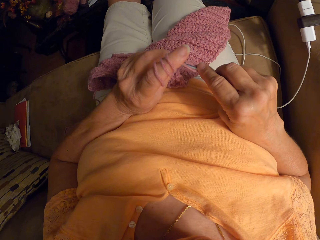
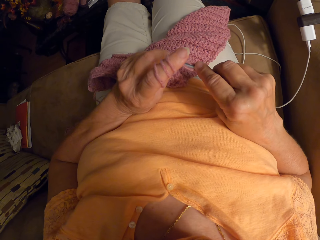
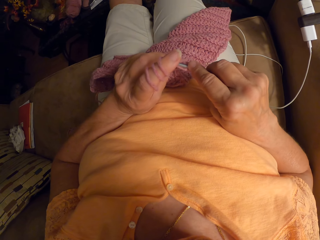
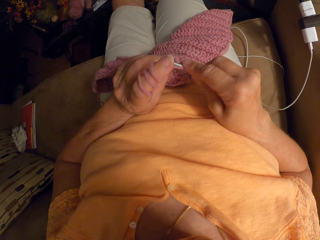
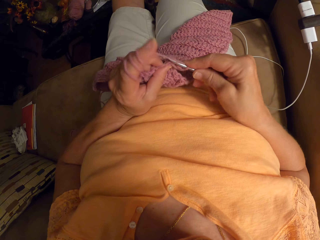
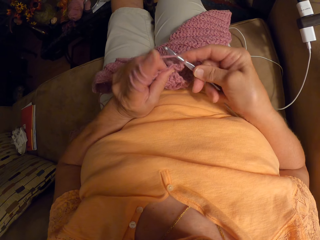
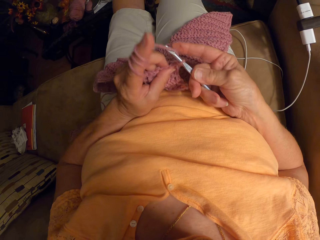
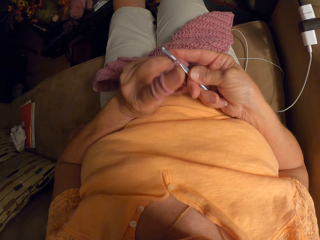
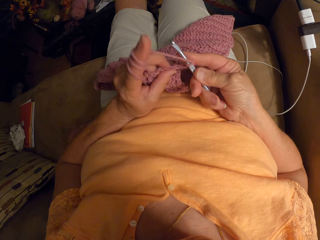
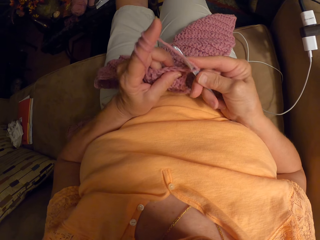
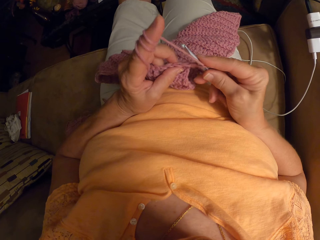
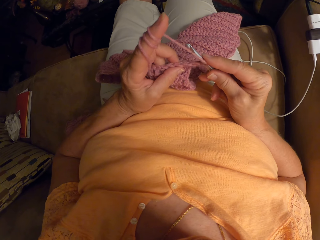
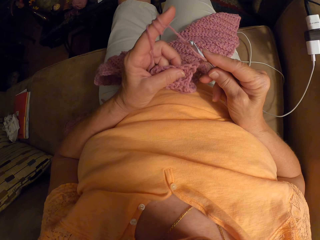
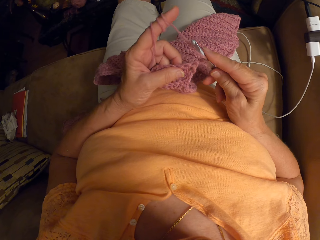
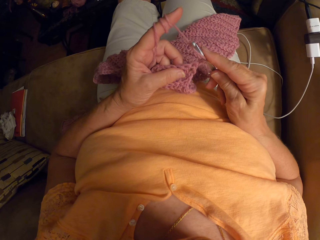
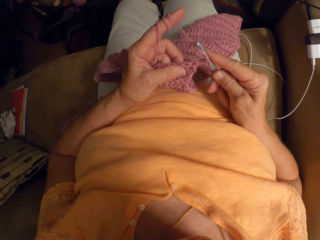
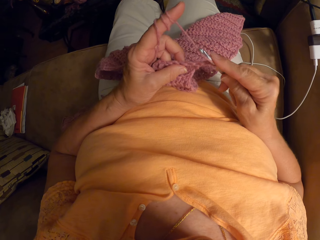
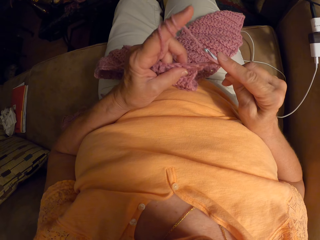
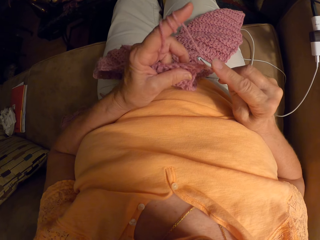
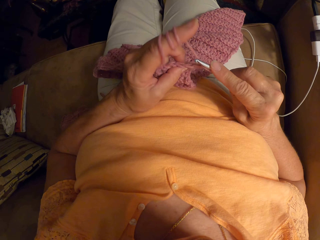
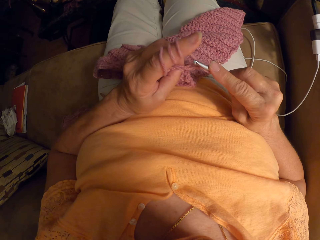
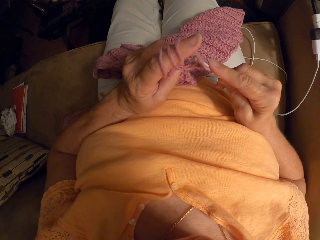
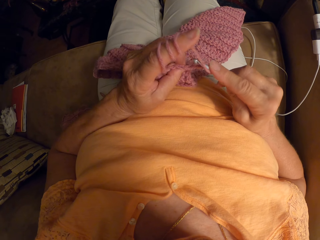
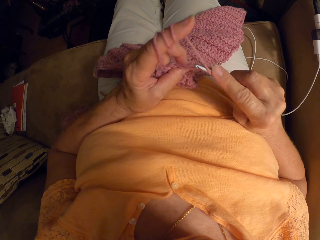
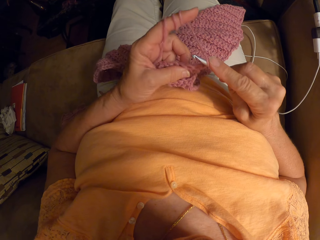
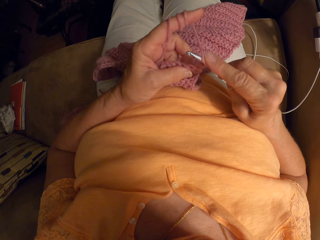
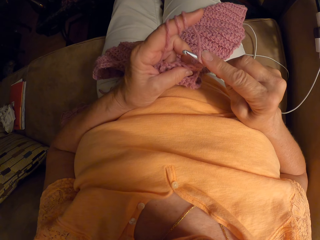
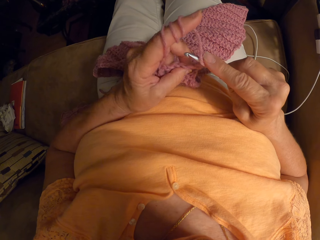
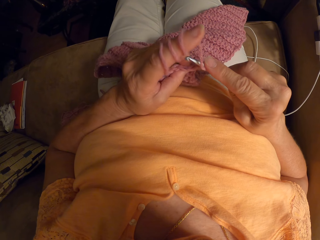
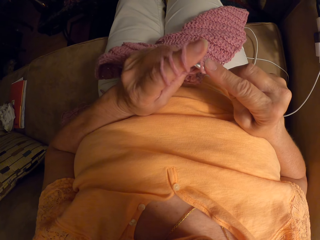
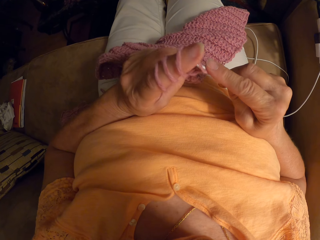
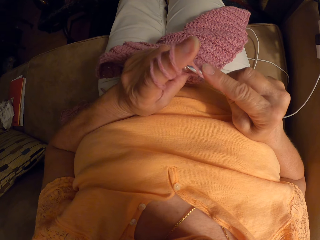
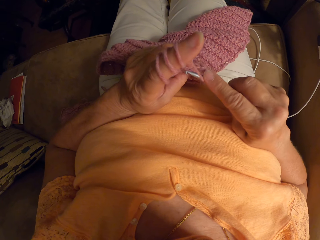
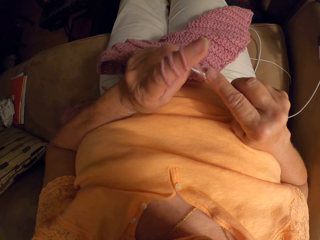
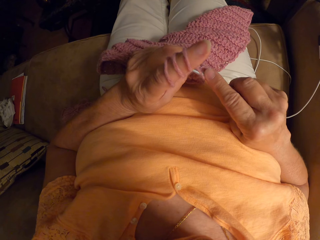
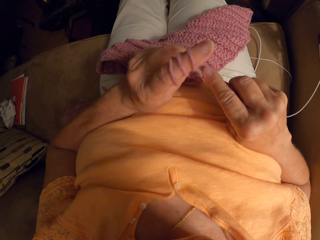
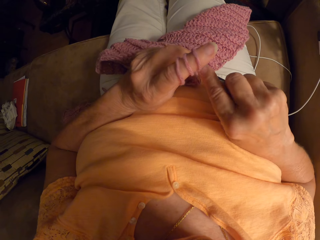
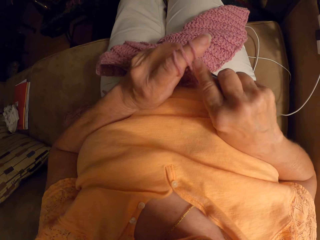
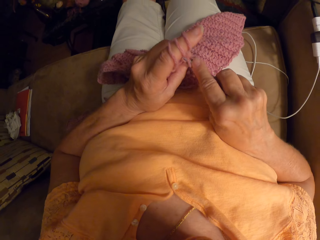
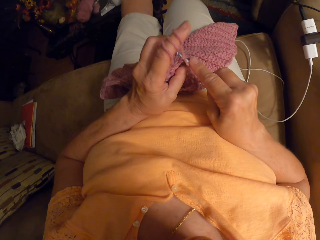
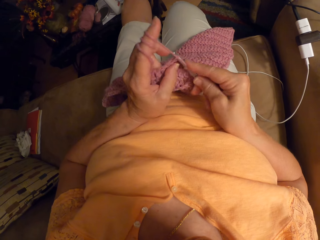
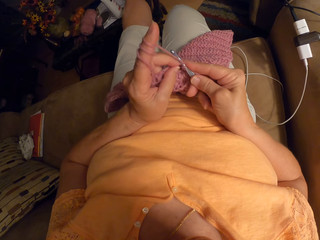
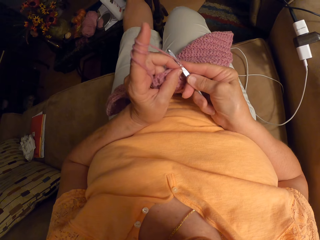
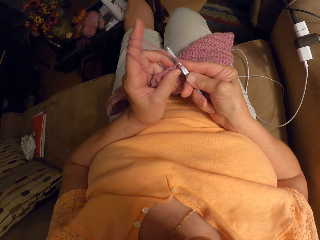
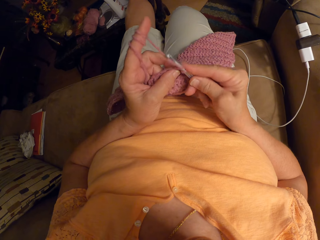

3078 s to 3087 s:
The camera wearer knits.

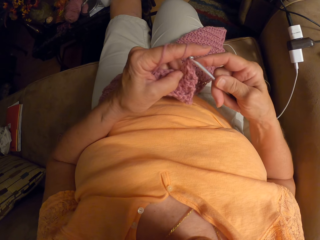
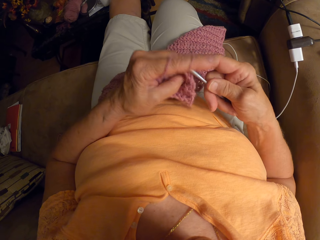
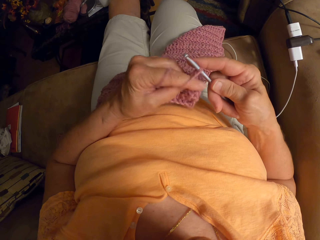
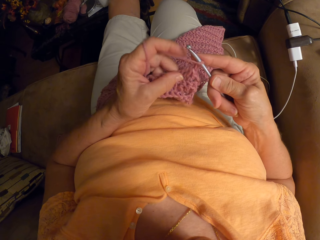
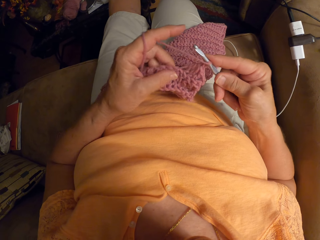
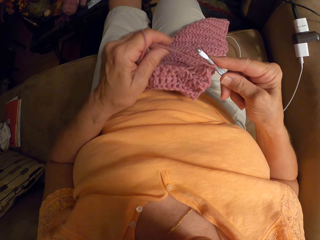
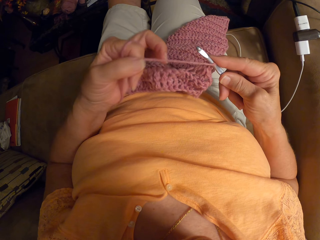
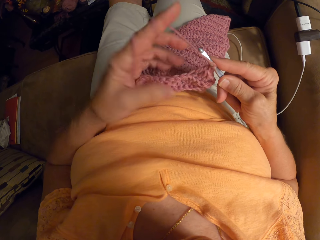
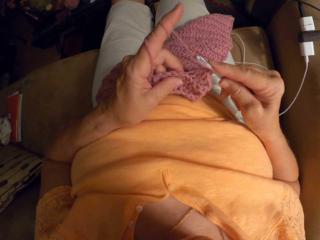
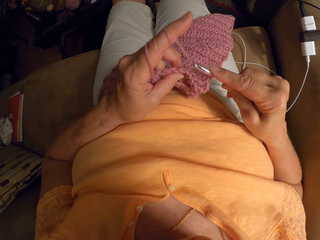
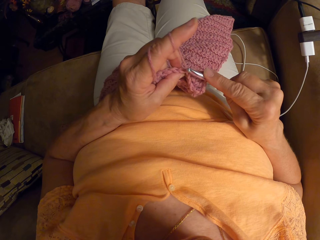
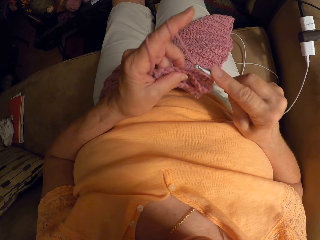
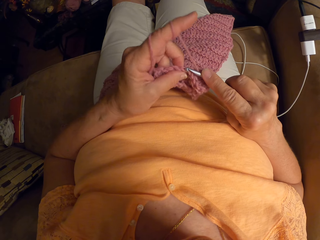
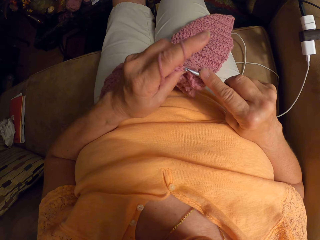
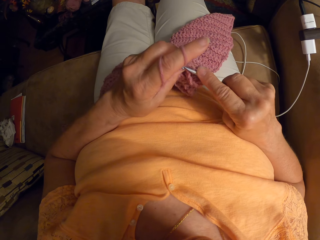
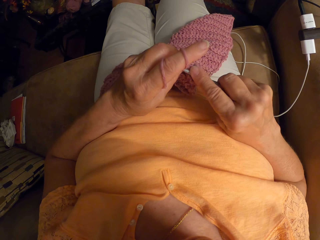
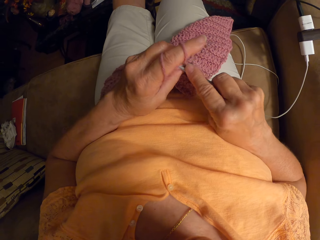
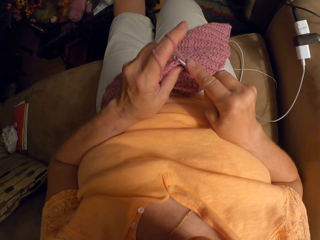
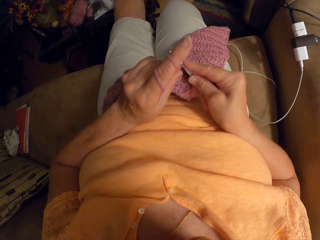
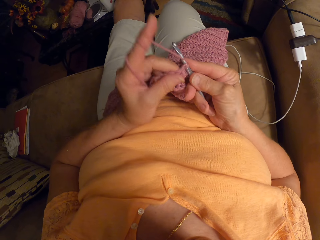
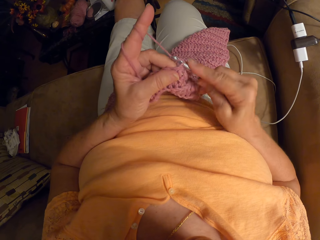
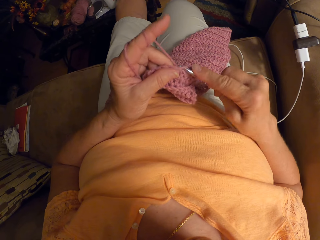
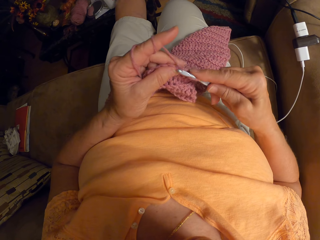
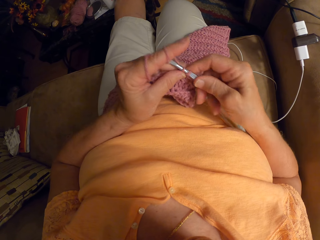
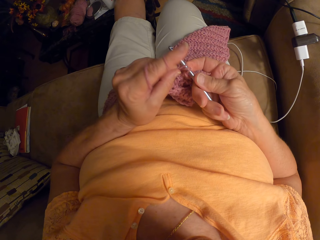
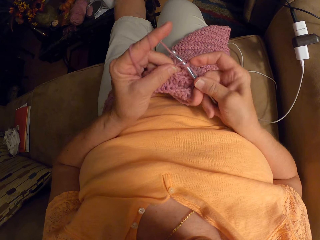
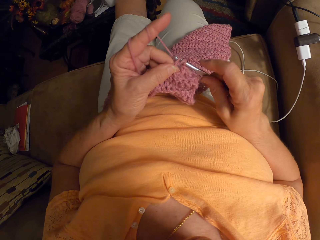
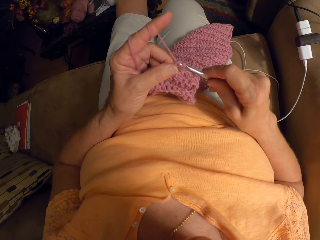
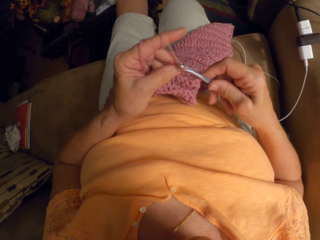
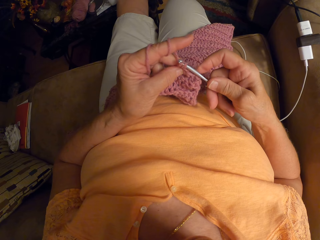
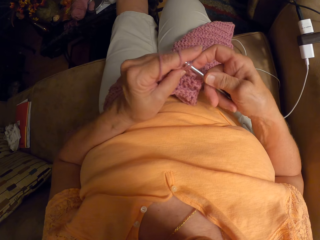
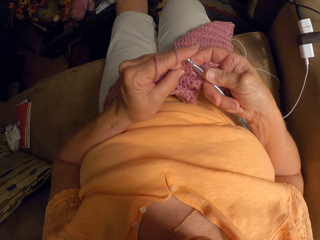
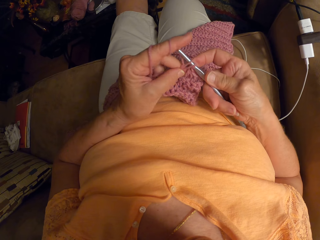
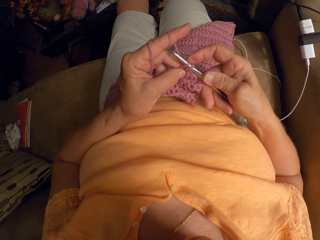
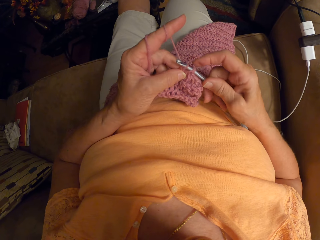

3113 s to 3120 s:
The camera wearer rolls the fabric to the finger.

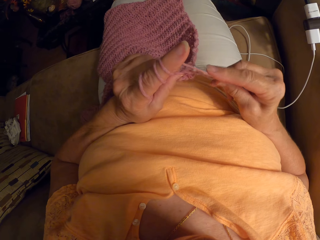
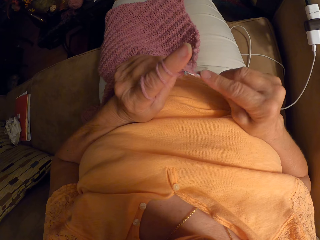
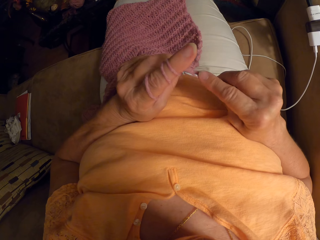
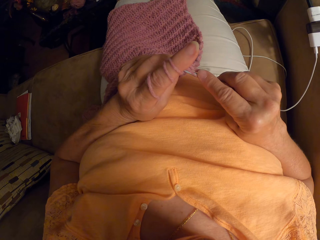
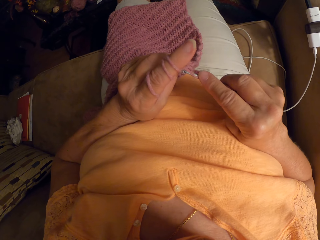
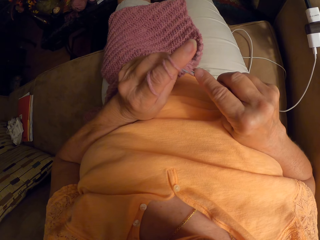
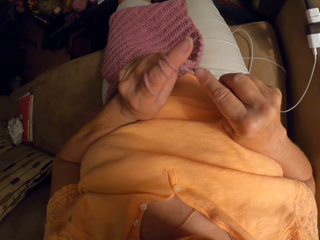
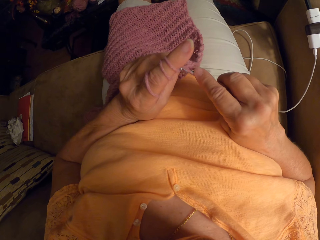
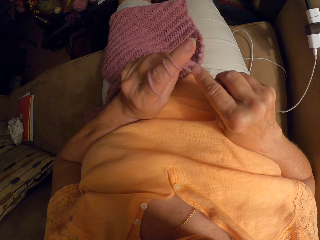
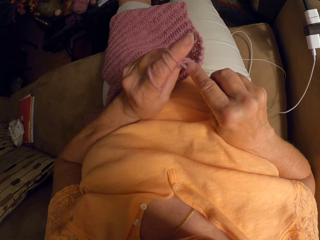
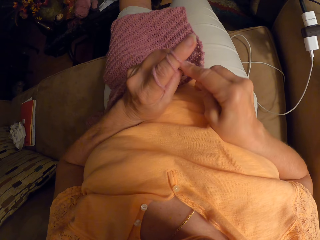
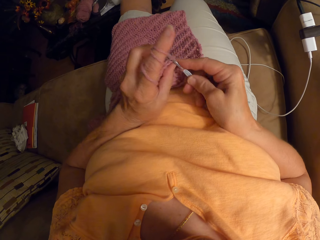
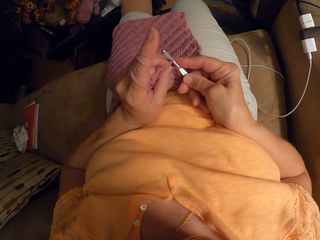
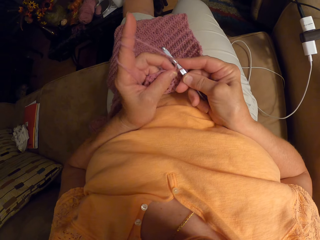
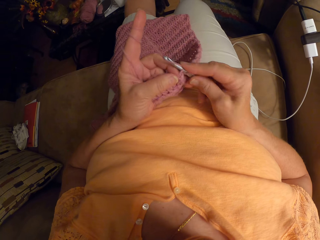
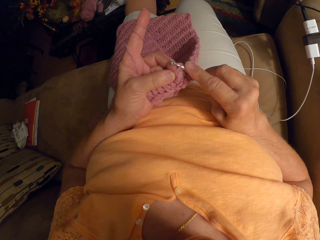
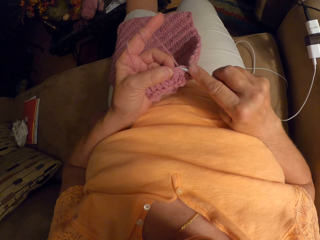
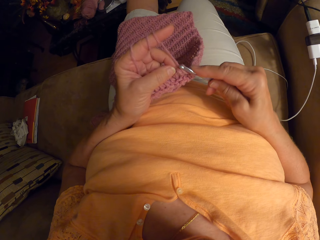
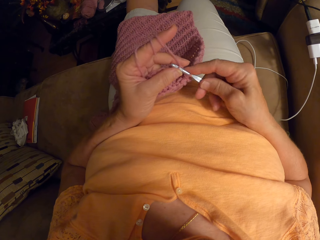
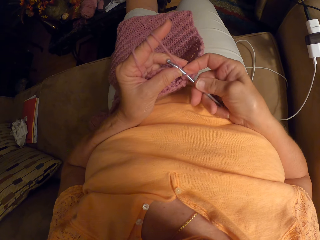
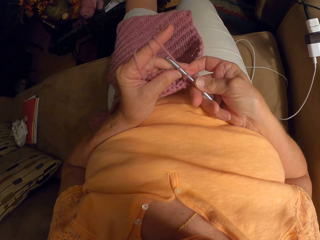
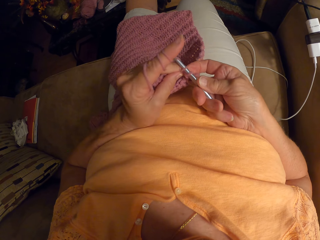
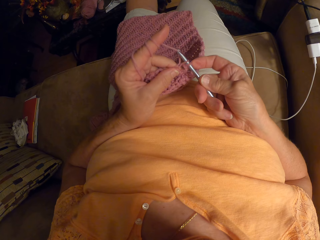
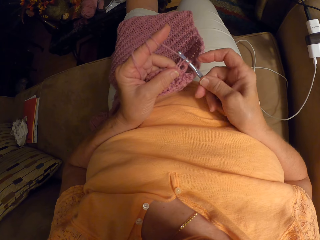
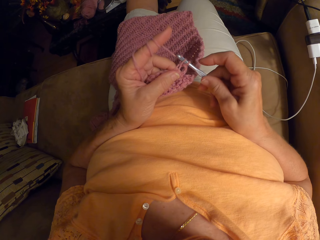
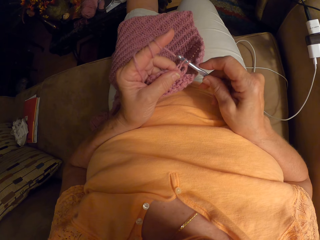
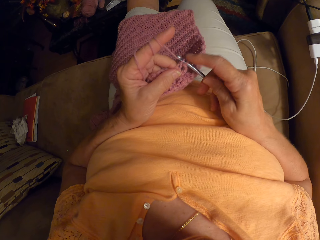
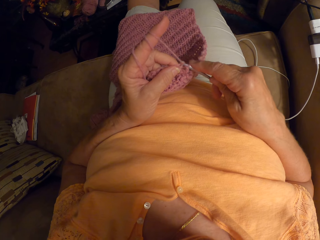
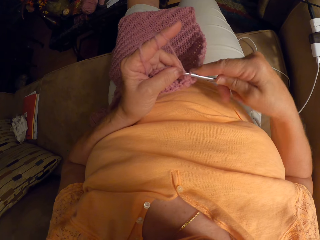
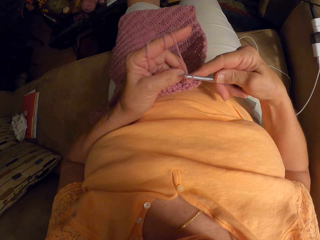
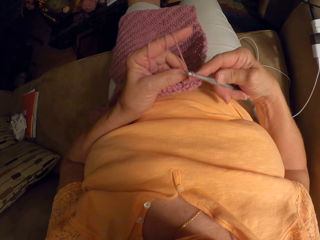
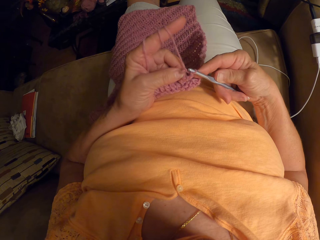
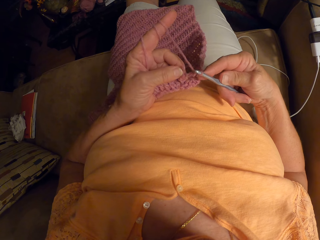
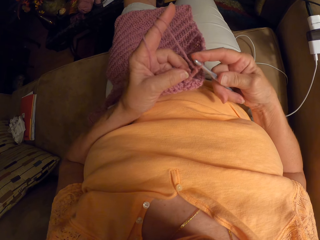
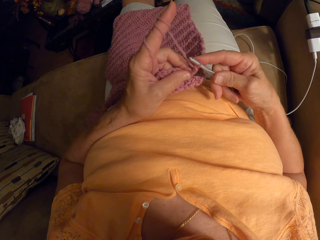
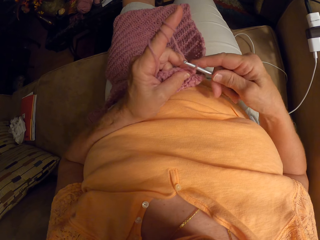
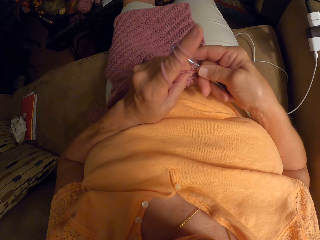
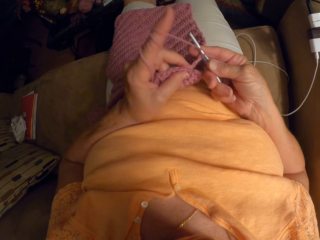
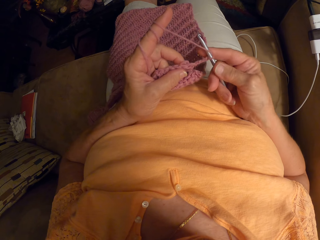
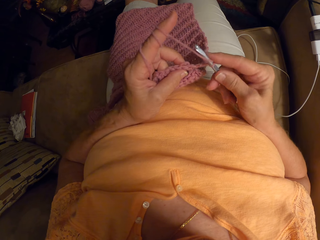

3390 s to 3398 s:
The camera wearer knits.
